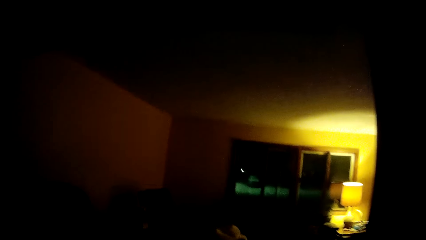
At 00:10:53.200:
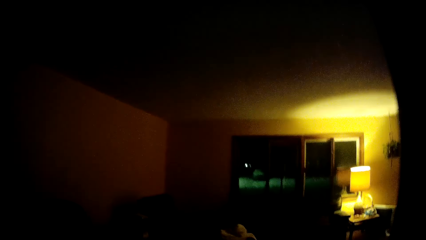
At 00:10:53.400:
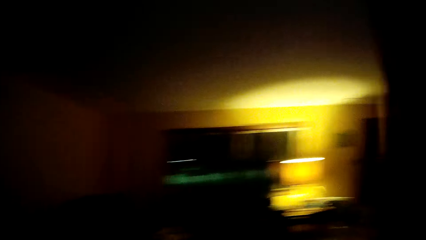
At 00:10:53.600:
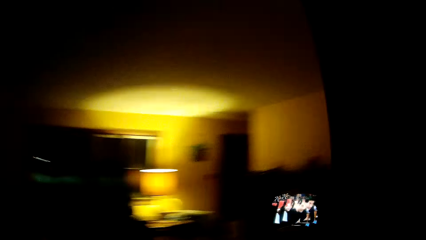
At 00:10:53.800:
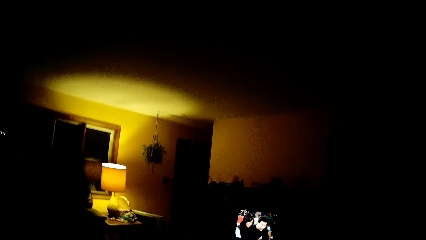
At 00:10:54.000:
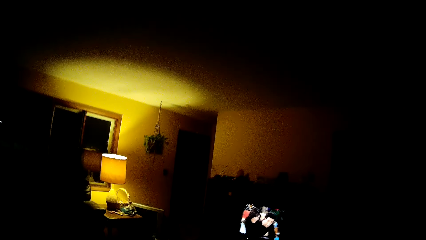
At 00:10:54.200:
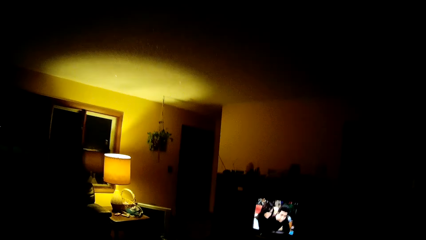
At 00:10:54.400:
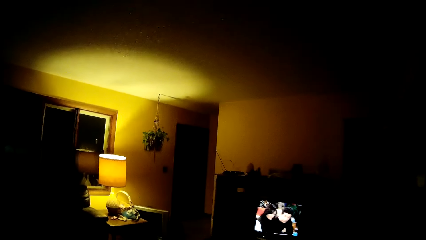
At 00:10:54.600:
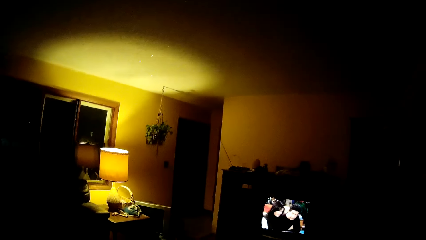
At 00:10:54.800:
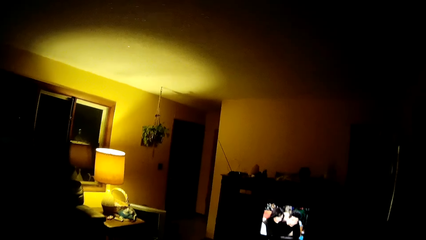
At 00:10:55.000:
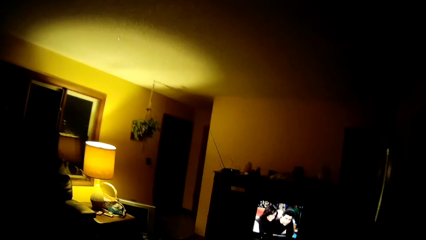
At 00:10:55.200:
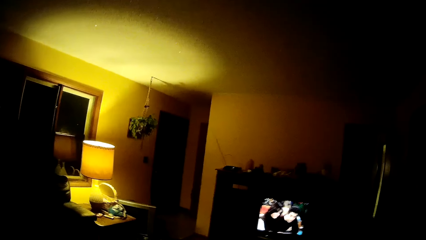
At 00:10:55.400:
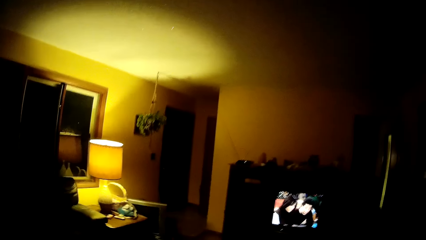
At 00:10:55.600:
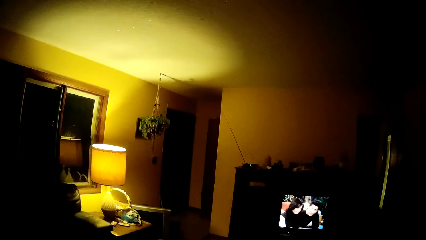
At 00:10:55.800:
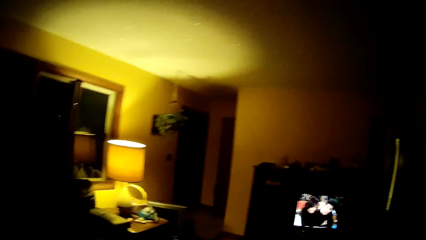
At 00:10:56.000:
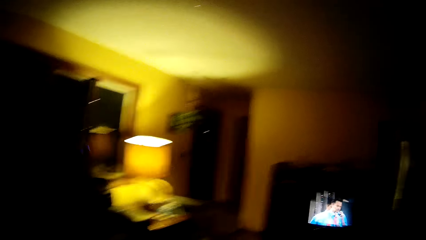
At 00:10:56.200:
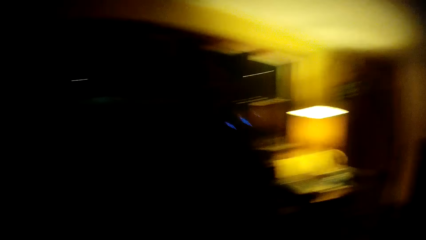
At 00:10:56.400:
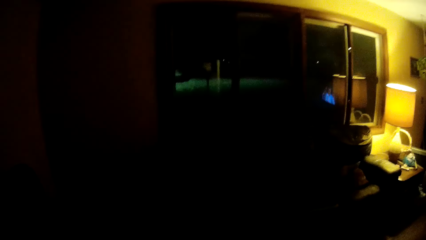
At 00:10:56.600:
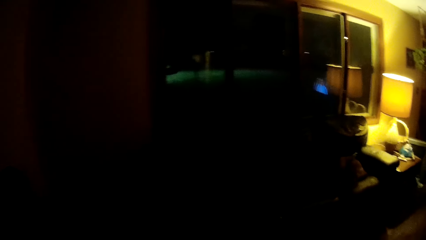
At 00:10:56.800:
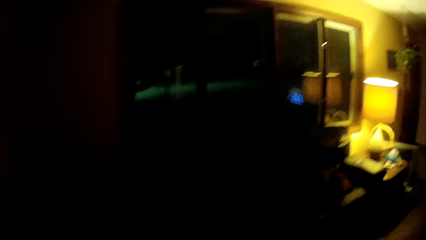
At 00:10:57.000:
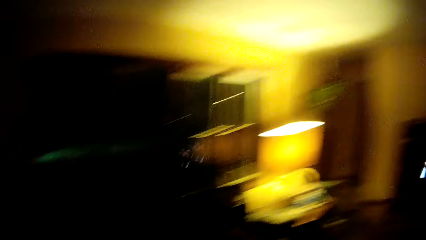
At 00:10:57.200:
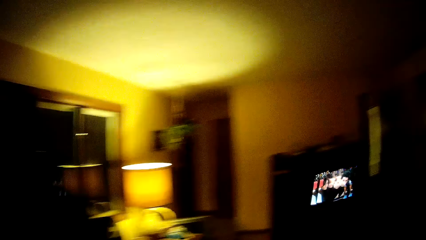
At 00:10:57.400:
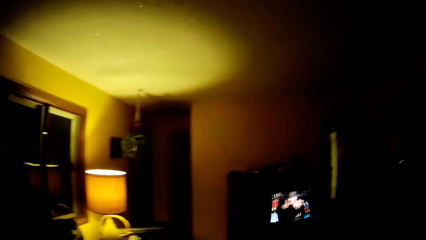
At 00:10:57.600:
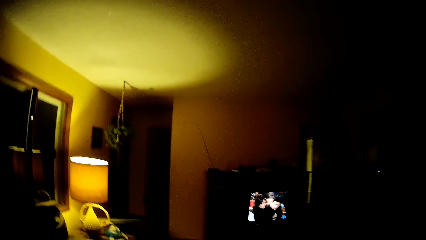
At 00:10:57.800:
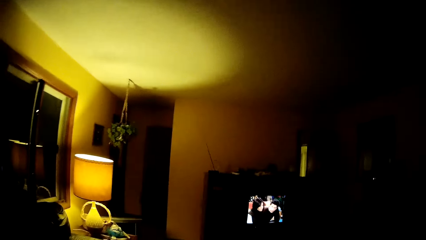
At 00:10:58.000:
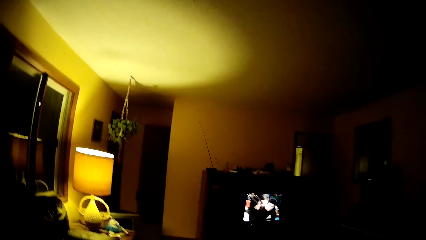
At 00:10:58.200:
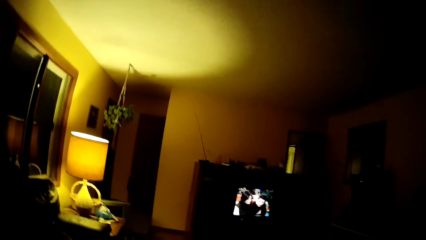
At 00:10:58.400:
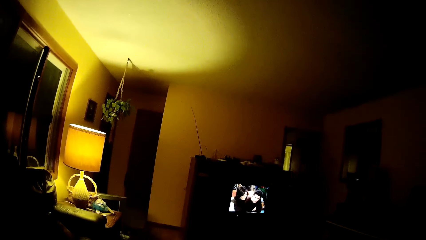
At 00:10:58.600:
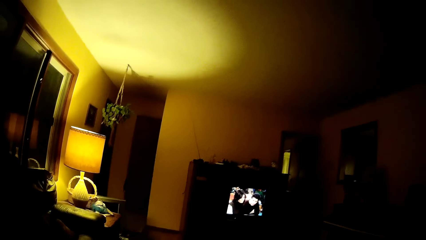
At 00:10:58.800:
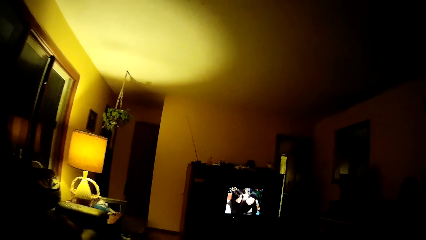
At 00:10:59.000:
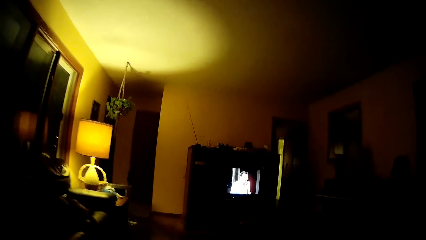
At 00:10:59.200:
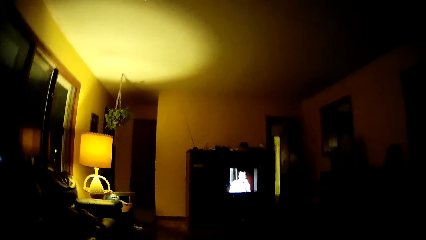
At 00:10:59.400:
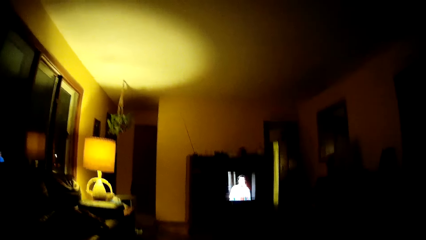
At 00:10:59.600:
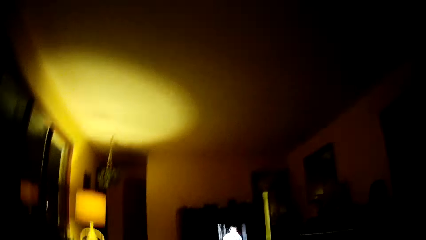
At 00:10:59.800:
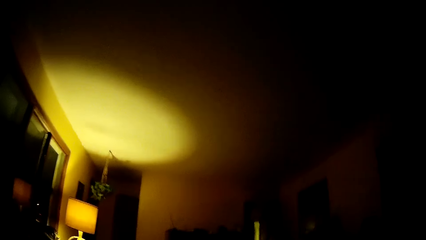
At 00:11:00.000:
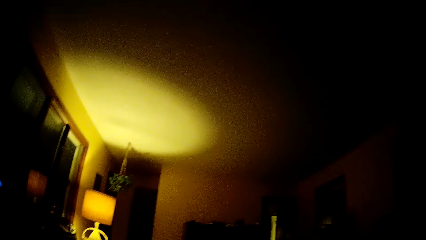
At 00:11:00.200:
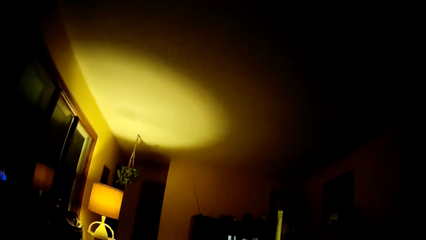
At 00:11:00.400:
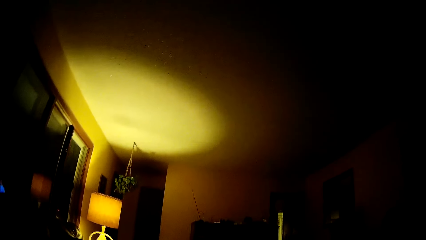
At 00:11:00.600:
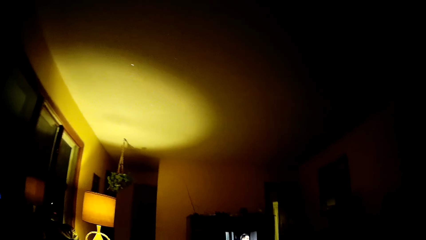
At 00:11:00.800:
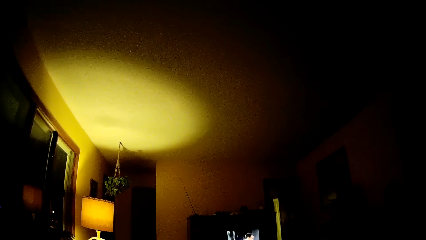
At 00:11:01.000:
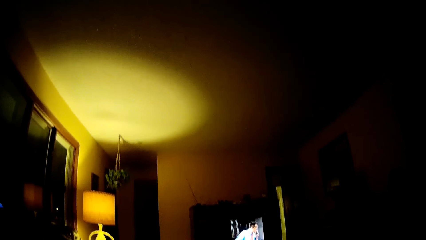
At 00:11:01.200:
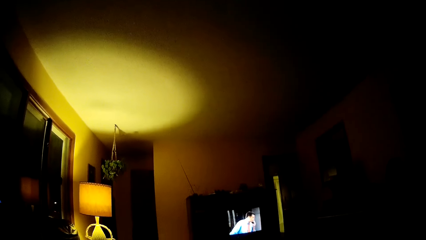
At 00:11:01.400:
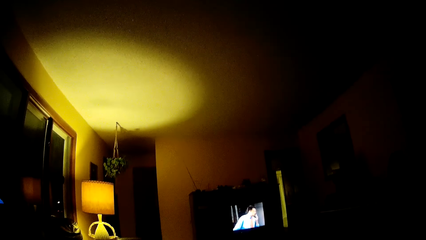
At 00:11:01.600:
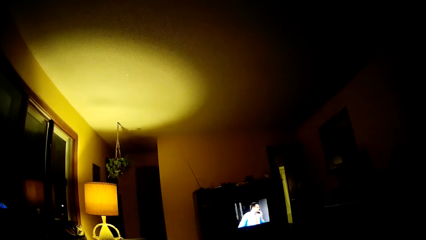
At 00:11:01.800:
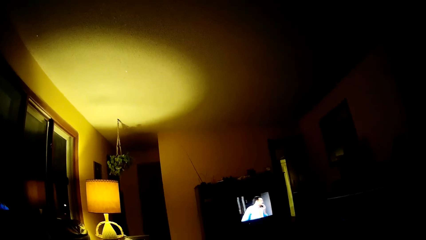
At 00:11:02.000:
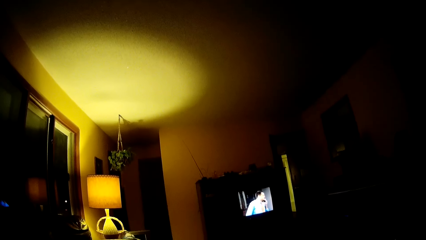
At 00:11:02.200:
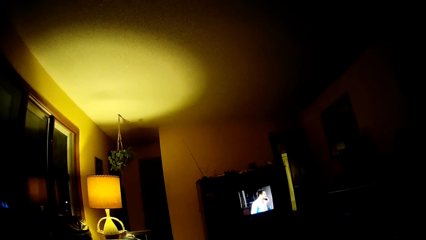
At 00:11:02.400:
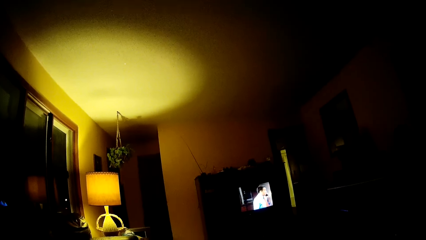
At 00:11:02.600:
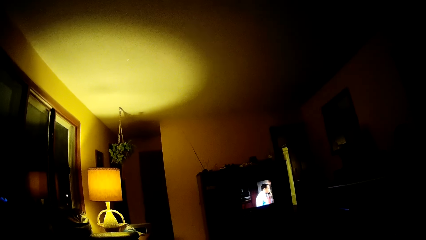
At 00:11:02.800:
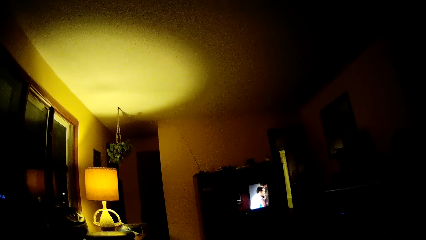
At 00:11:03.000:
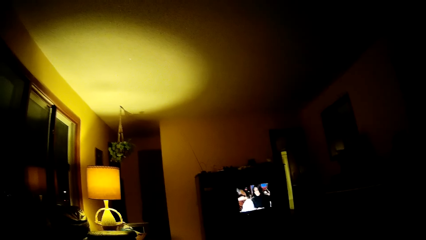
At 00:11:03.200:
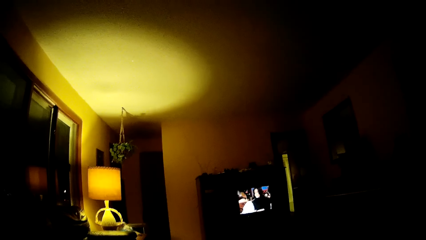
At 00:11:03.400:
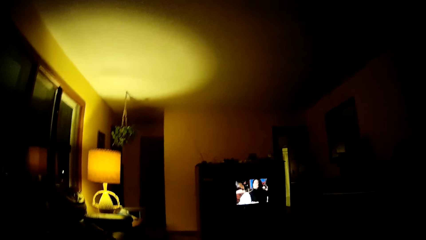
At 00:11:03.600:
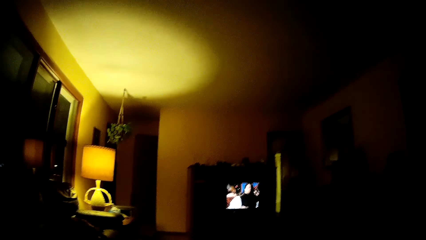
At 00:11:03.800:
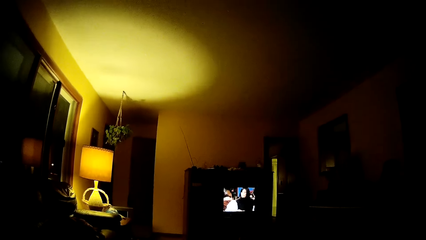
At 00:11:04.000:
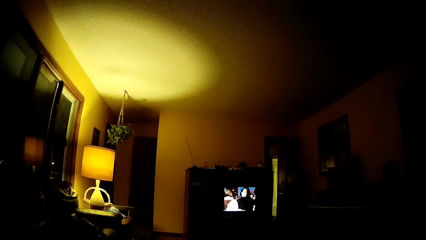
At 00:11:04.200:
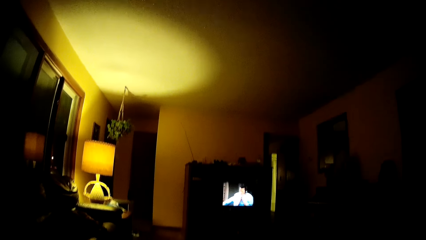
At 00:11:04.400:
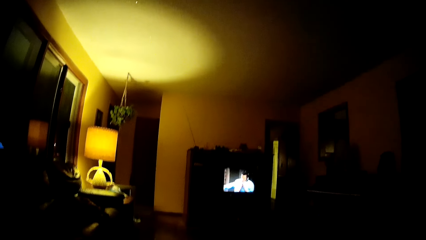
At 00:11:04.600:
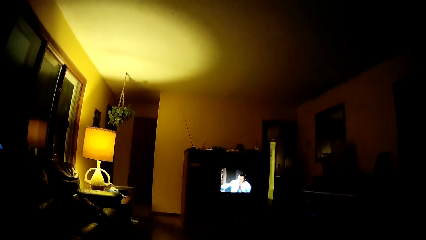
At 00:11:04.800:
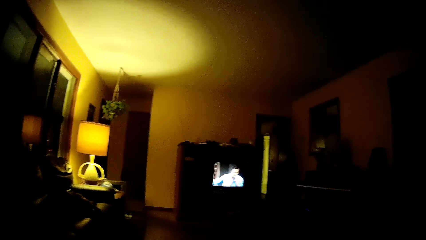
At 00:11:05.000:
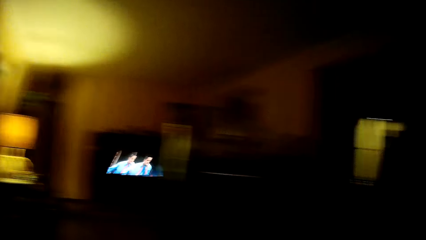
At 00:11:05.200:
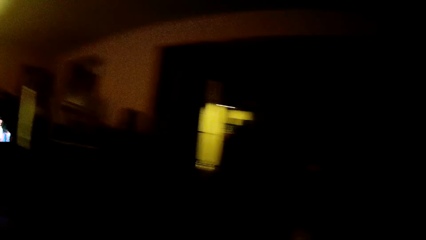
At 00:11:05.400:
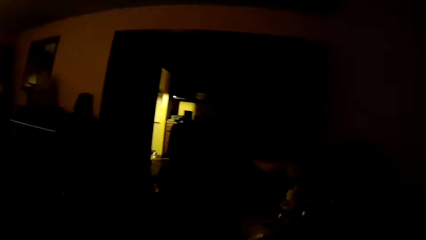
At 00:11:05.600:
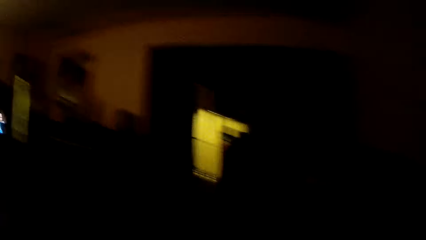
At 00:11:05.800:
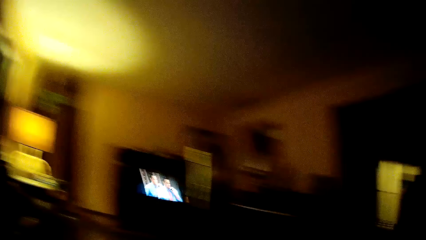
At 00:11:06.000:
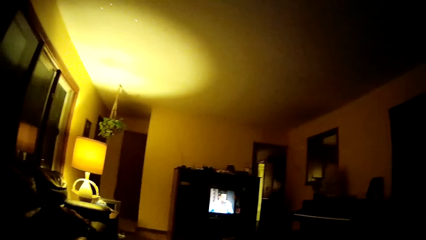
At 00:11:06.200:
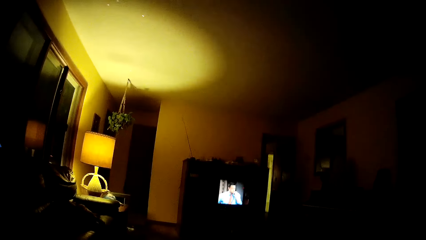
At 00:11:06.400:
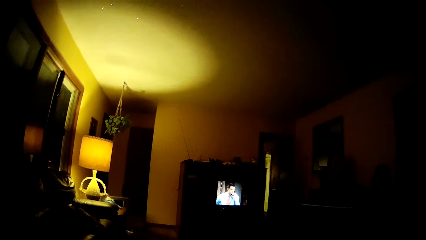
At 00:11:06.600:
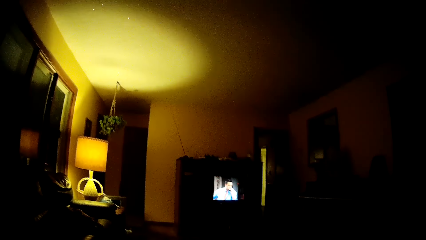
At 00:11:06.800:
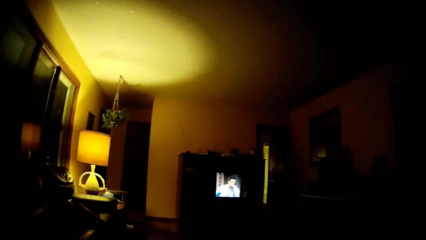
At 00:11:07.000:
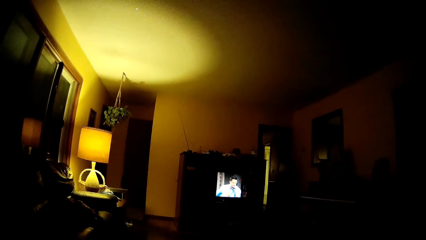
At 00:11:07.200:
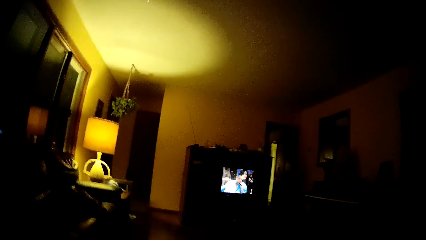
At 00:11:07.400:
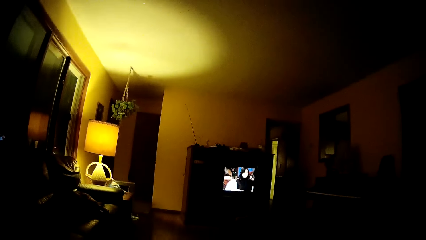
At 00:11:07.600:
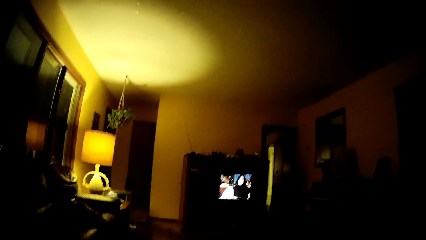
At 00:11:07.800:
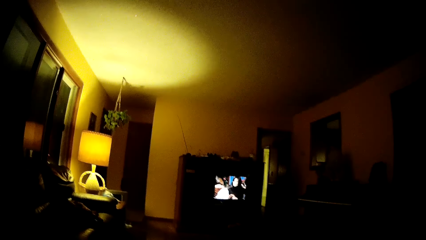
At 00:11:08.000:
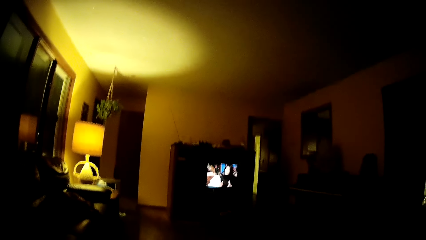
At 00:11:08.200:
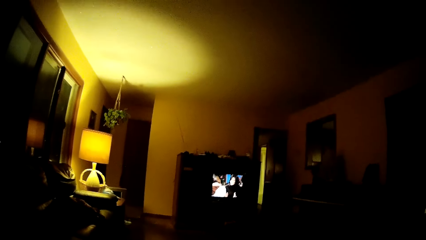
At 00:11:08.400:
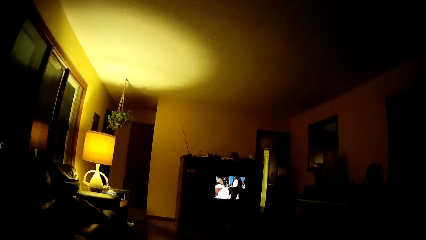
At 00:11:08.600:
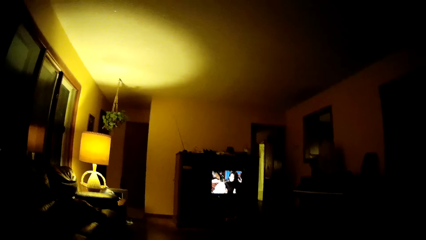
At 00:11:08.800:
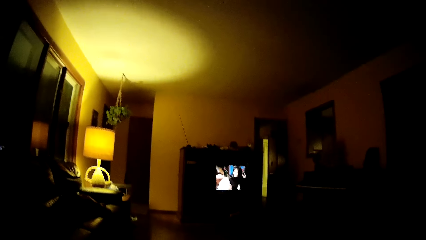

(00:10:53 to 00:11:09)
The camera wearer looks at a table lamp. They look around in a room. They watch a television. They look at the ceiling. They watch the television in the sitting room.
